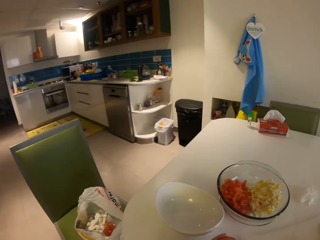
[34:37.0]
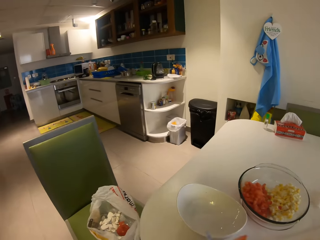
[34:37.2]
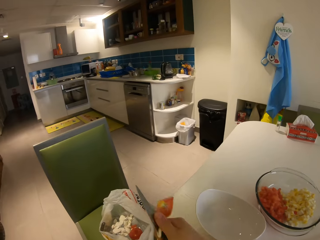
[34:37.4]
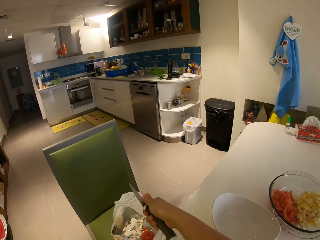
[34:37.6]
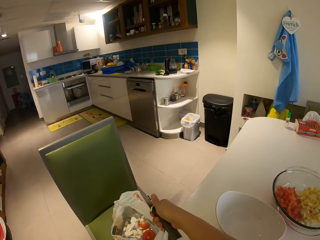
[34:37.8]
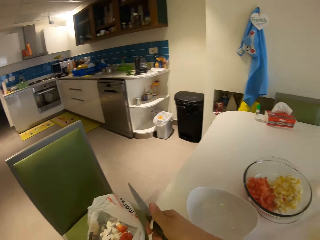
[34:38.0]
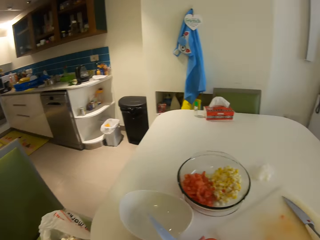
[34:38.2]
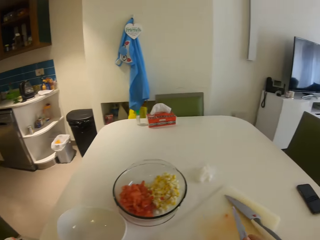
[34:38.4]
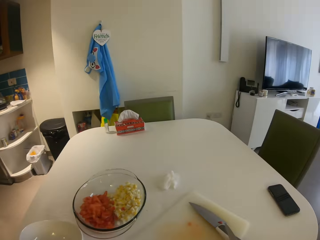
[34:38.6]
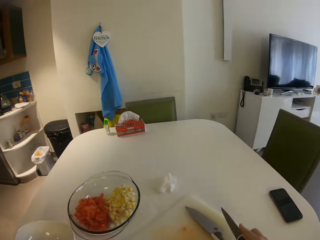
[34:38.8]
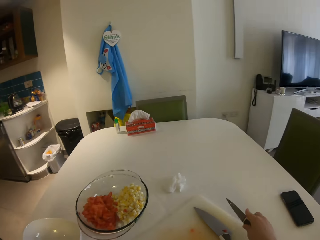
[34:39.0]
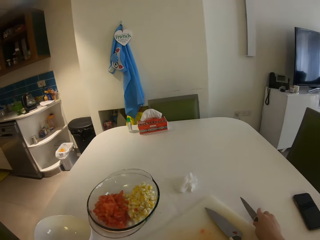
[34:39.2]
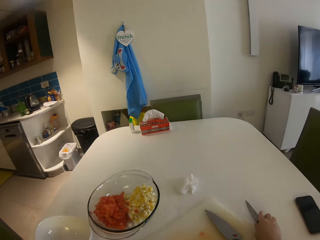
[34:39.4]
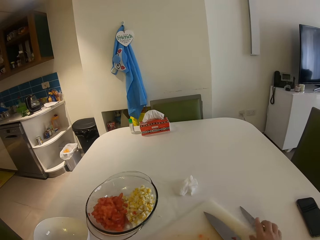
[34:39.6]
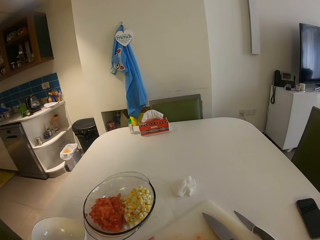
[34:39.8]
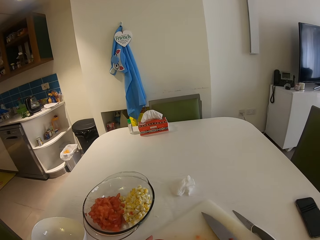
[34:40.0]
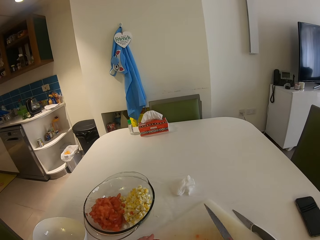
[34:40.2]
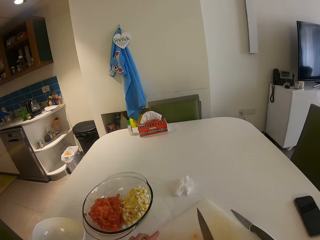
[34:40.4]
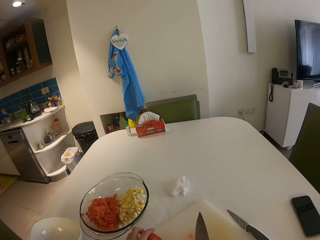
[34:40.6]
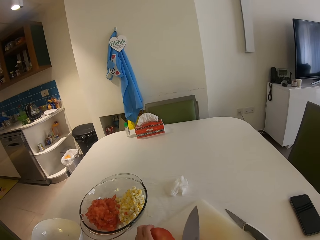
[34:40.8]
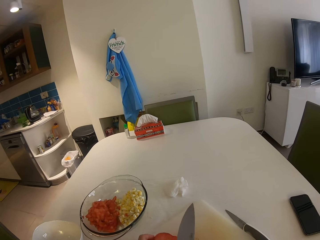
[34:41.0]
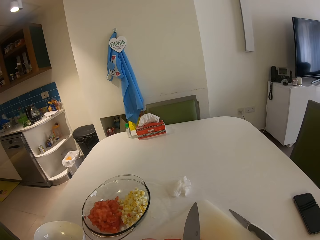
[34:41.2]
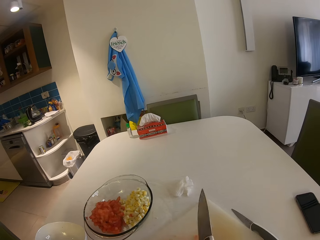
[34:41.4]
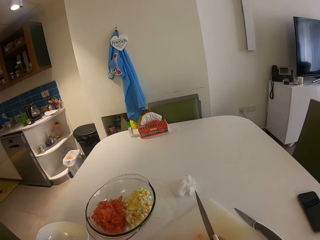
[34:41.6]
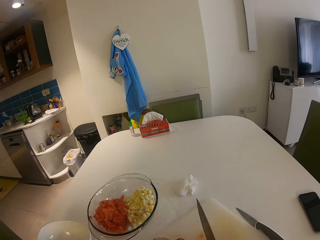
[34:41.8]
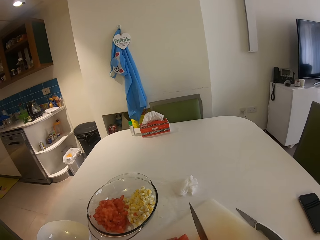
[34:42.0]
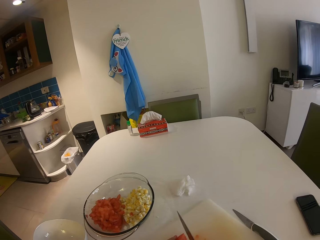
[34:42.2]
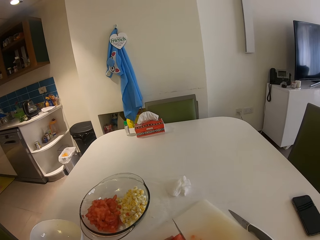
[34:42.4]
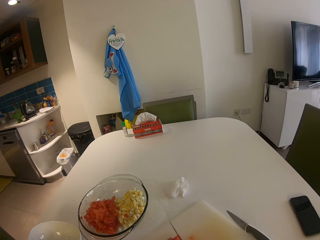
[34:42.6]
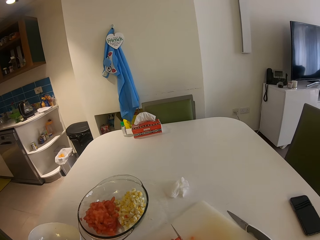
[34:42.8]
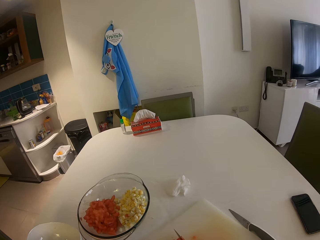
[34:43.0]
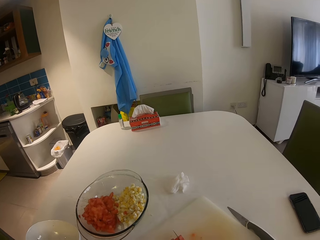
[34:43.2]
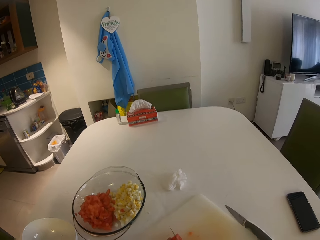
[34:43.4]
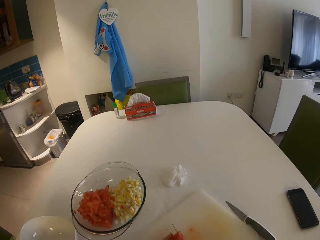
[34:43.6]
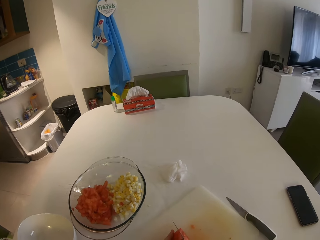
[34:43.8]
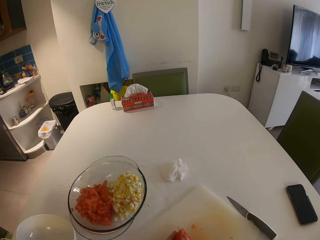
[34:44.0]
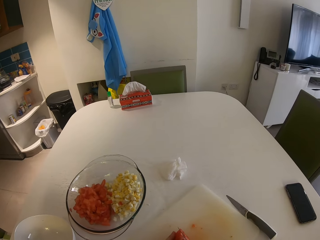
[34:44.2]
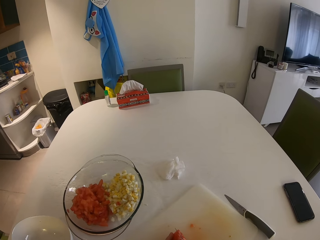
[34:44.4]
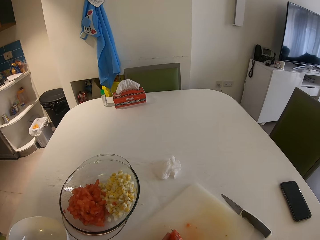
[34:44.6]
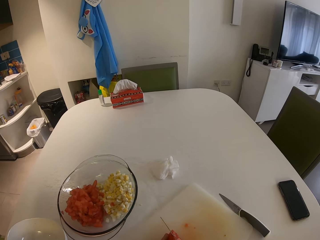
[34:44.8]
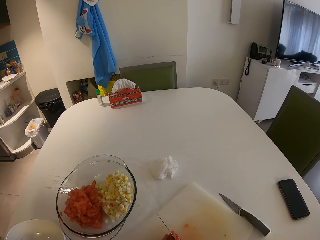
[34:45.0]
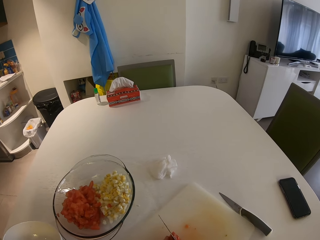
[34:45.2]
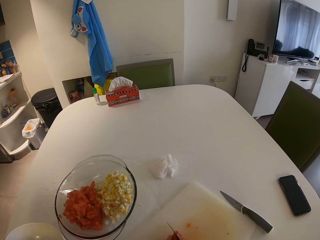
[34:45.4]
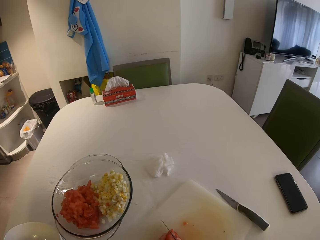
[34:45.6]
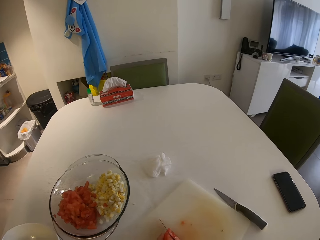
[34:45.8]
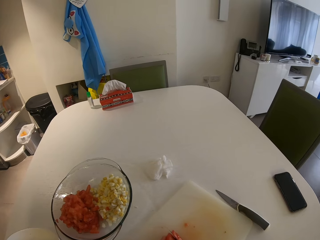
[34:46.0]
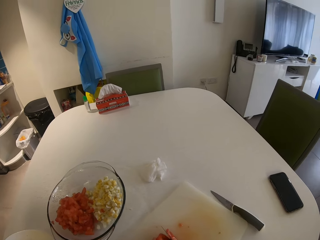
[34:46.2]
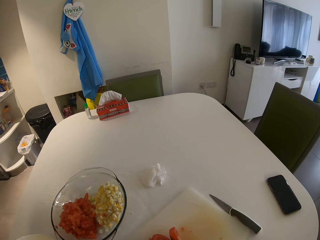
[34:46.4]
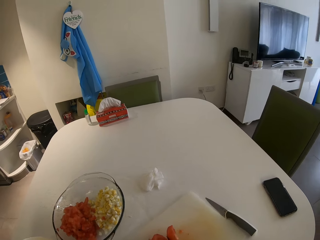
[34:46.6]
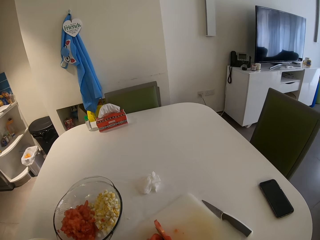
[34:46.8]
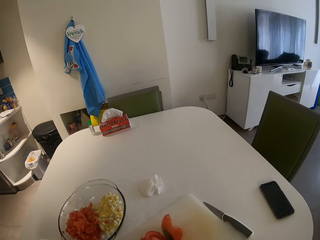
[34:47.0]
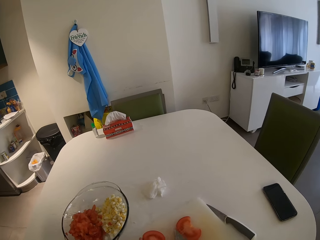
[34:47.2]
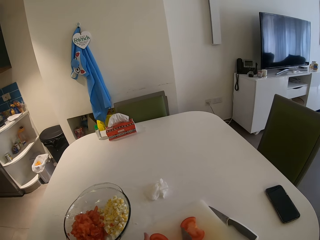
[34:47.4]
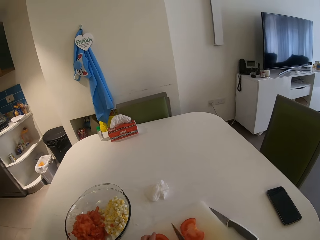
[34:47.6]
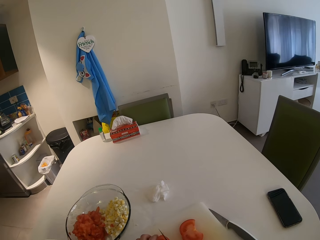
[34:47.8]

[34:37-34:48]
The camera wearer looks around. She drops the tomato in a nylon bag with her right hand. She pulls back the right hand. She drops the knife in her right hand on the table. She takes the knife from the chopping board with her right hand. She slices the tomato on the chopping board with the knife in her right hand.

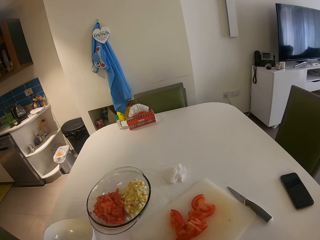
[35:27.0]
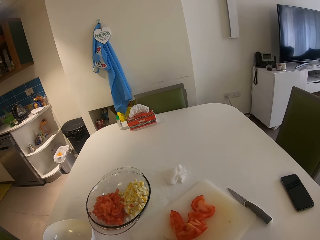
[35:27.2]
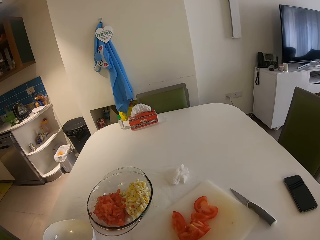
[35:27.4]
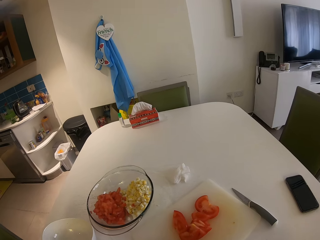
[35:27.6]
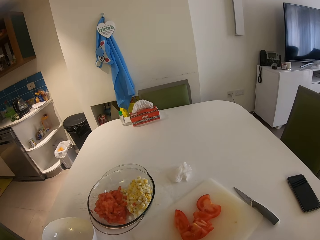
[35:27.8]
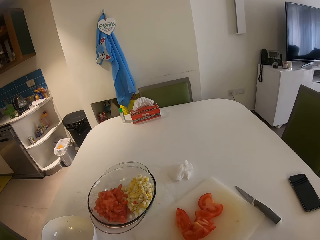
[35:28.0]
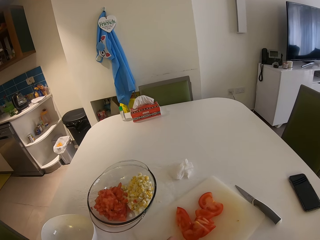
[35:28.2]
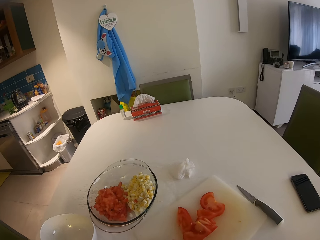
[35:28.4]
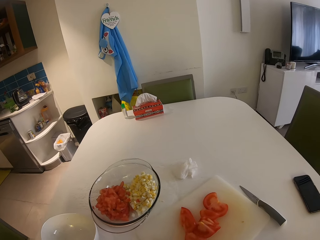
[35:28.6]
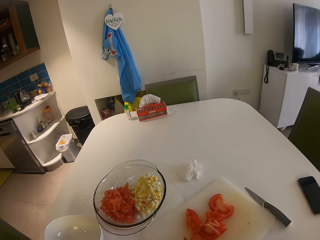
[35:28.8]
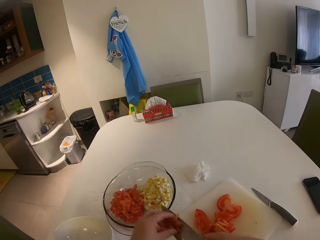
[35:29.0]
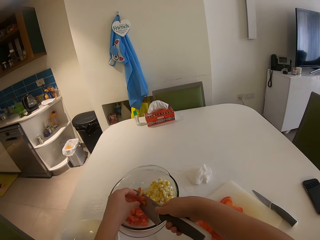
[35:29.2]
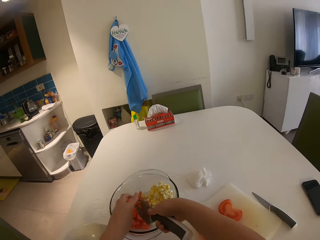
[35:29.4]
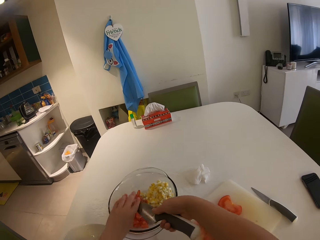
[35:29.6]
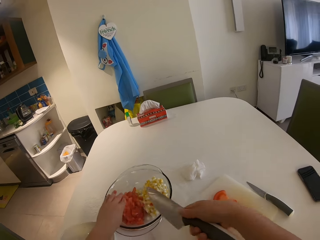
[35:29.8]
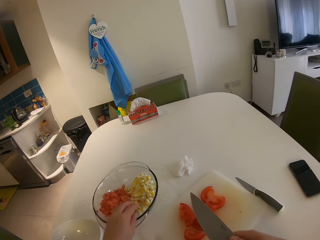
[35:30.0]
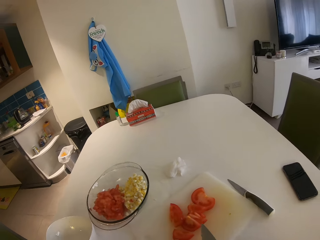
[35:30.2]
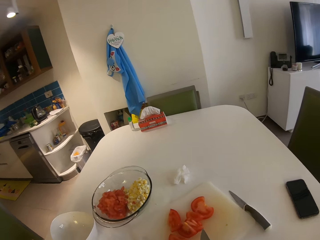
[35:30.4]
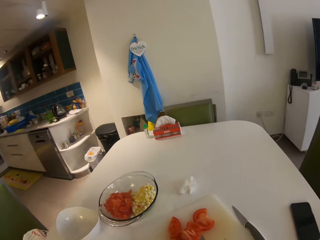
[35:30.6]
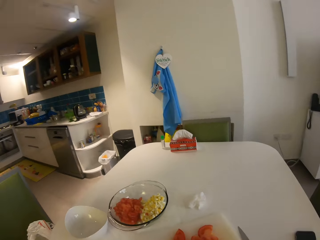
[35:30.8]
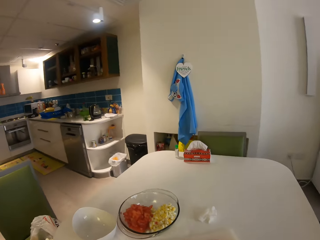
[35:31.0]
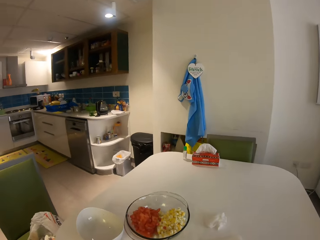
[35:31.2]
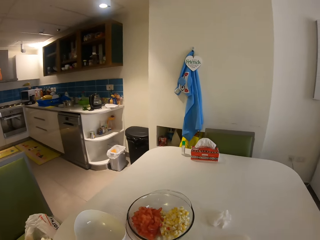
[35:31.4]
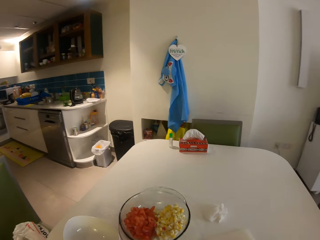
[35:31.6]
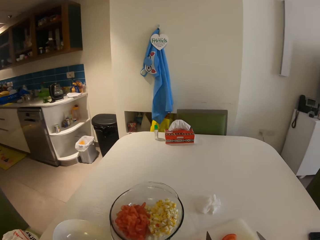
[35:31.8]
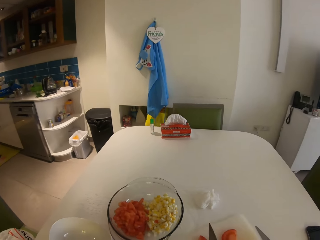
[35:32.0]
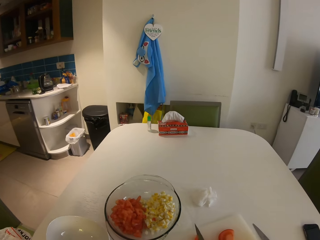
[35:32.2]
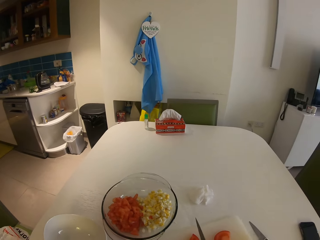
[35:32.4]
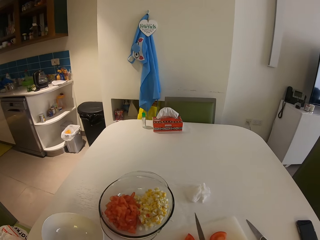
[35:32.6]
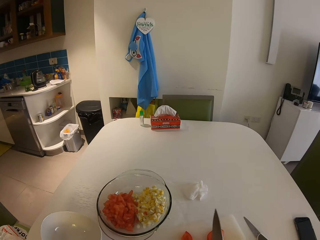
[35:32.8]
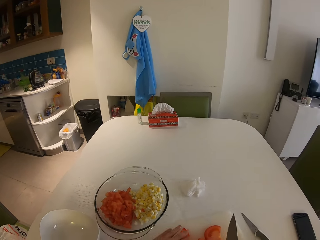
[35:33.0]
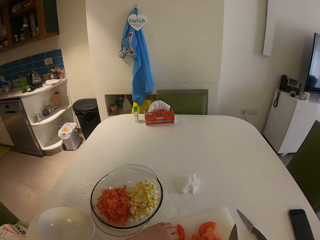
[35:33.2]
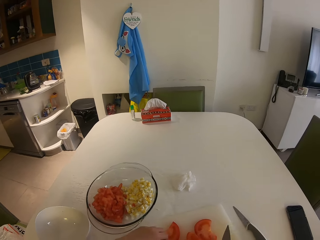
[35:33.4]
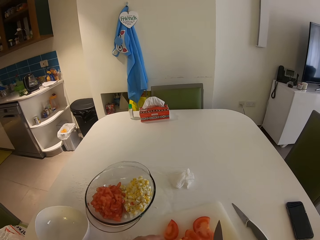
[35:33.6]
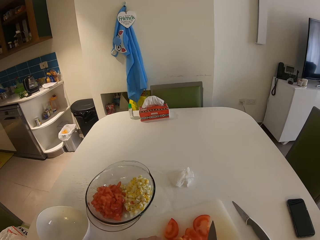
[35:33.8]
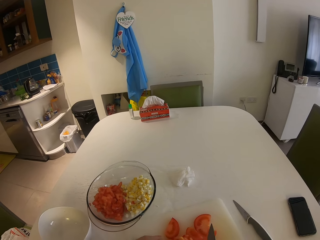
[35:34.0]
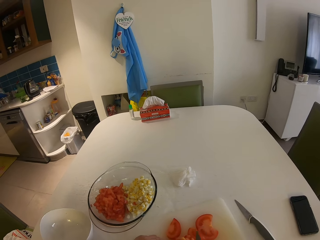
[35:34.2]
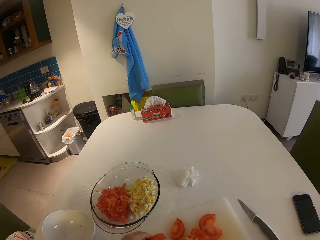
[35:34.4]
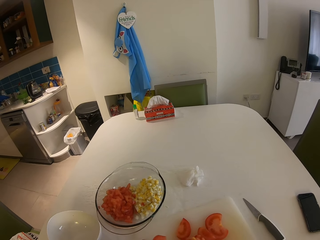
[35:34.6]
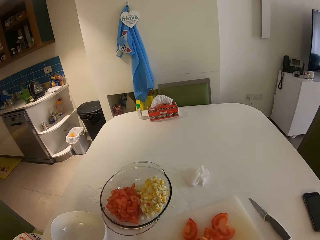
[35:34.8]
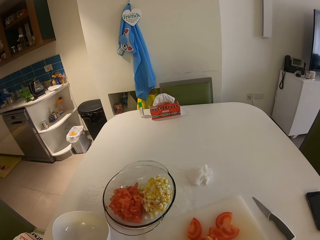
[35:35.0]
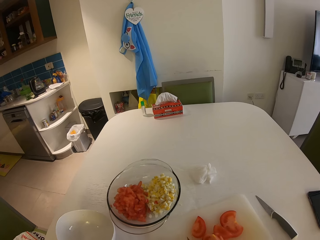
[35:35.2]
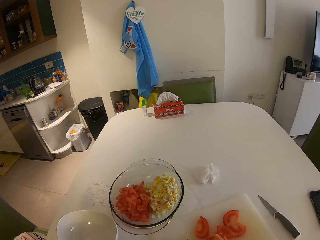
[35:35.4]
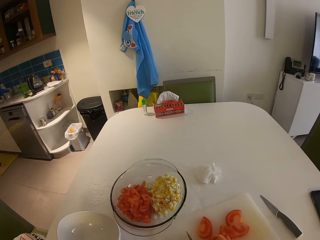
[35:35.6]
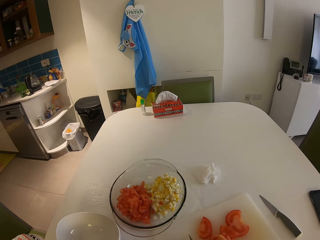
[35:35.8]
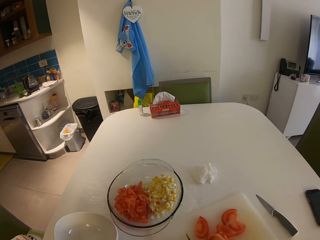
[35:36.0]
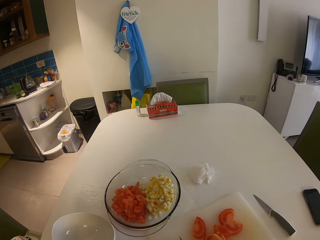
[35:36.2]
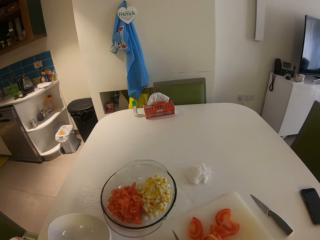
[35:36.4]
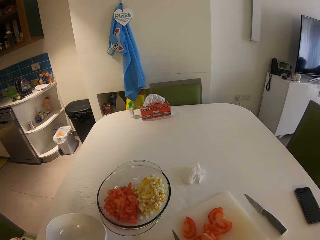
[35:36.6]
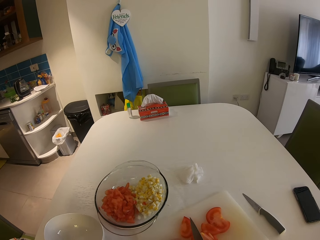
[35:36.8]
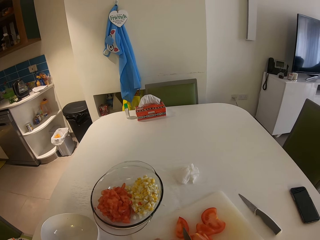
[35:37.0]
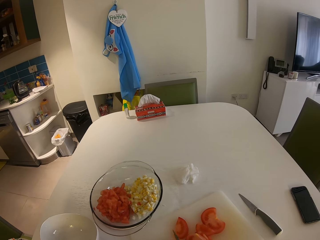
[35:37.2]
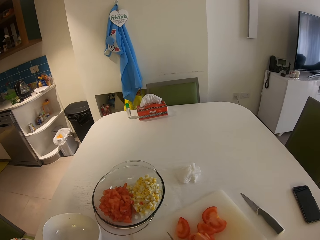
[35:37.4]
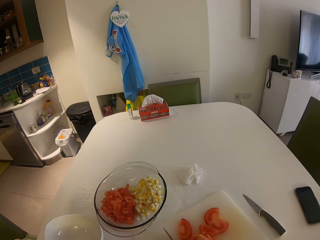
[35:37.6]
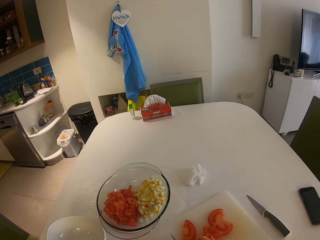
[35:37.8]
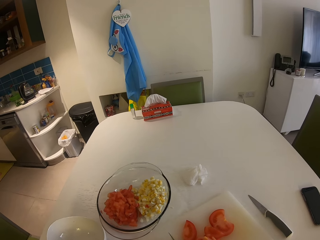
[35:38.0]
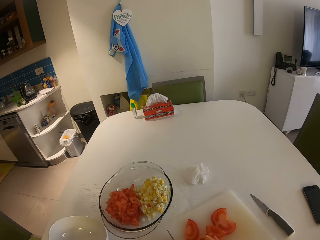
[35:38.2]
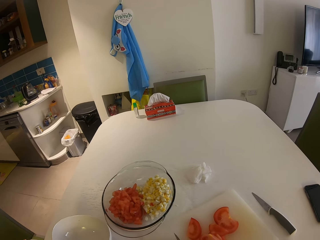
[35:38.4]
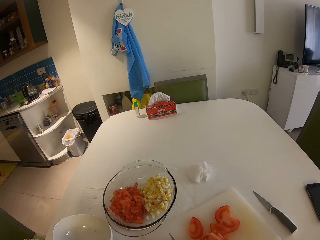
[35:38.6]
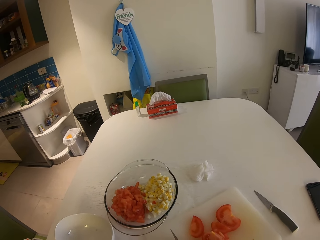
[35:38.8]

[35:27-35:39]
The camera wearer transfers the tomato from the chopping board to the glass bowl with her left hand and the knife in her right hand. She pulls back both hands. She slices the tomato on the chopping board with the knife in her right hand.
